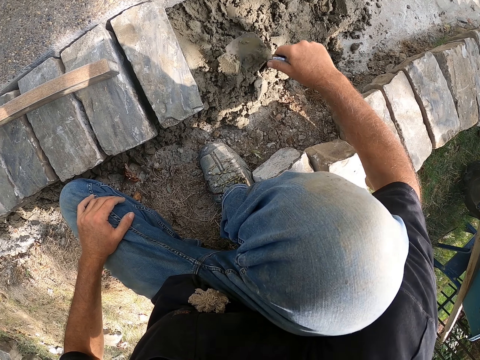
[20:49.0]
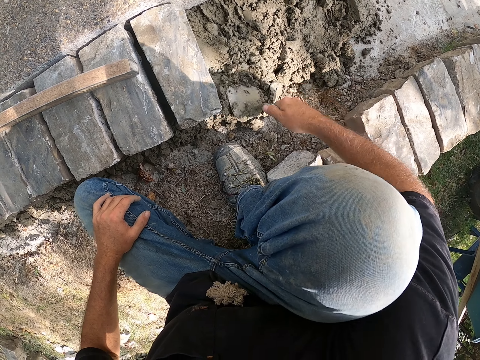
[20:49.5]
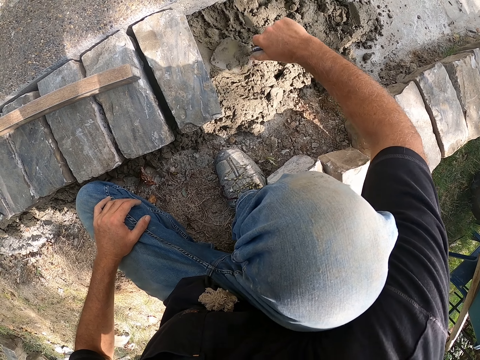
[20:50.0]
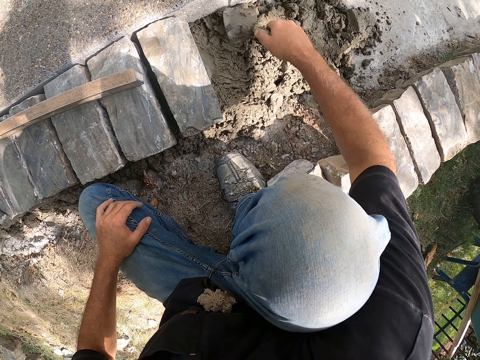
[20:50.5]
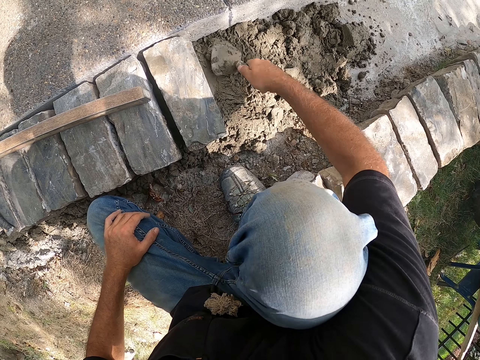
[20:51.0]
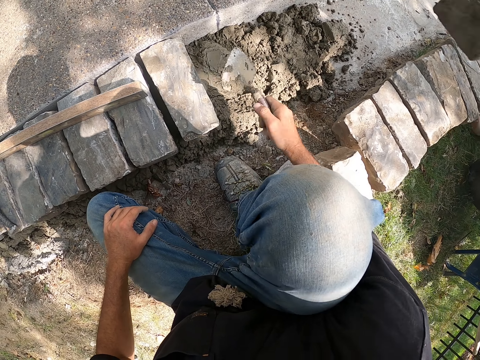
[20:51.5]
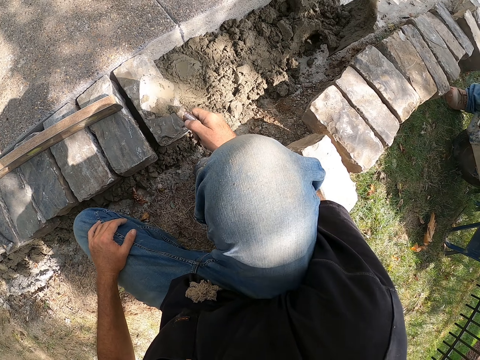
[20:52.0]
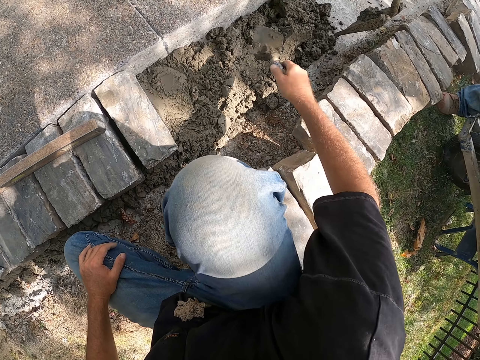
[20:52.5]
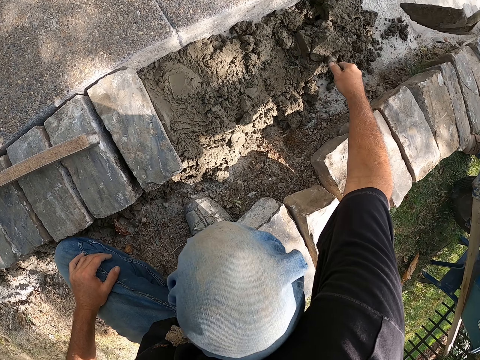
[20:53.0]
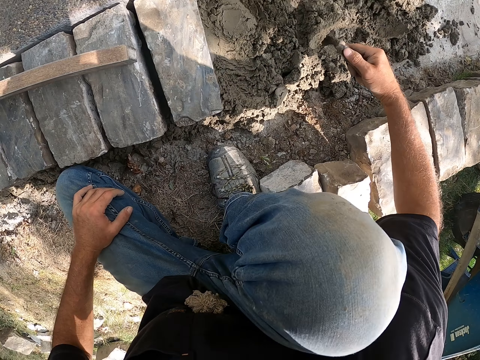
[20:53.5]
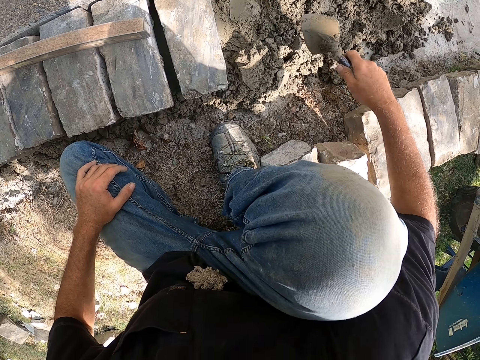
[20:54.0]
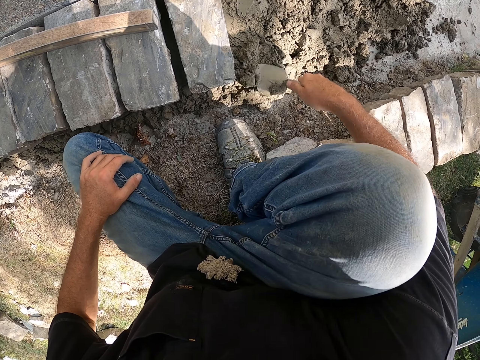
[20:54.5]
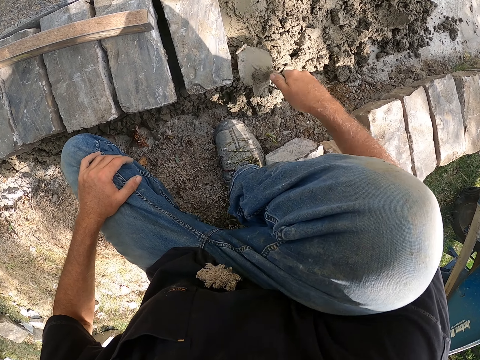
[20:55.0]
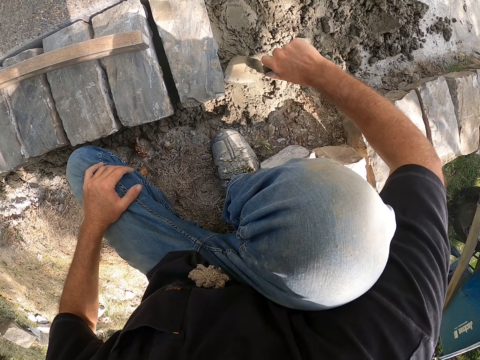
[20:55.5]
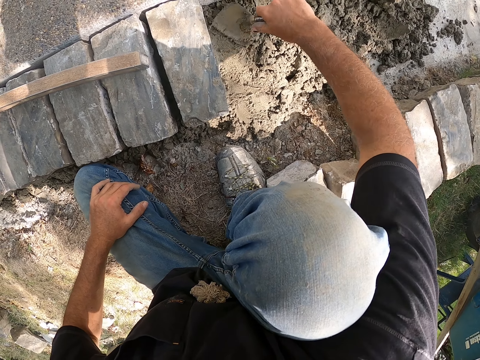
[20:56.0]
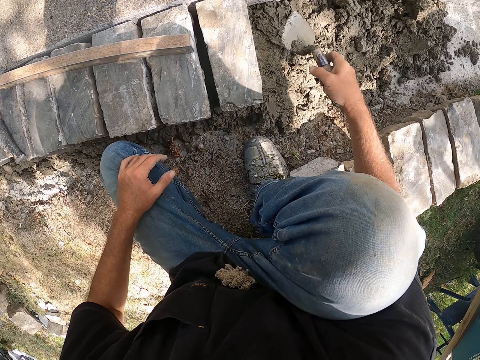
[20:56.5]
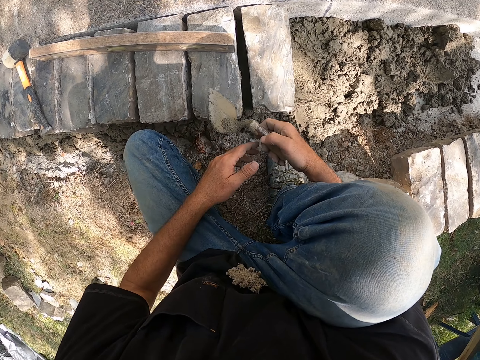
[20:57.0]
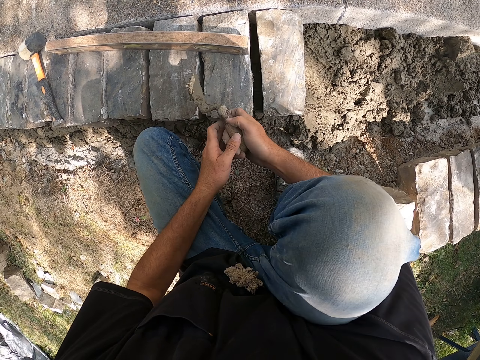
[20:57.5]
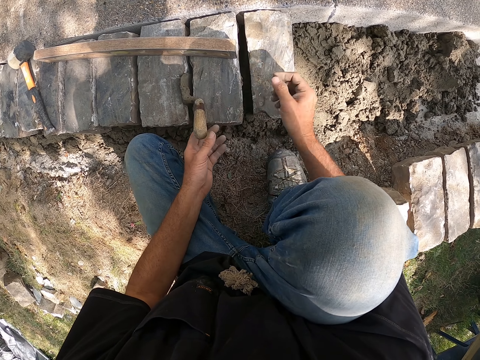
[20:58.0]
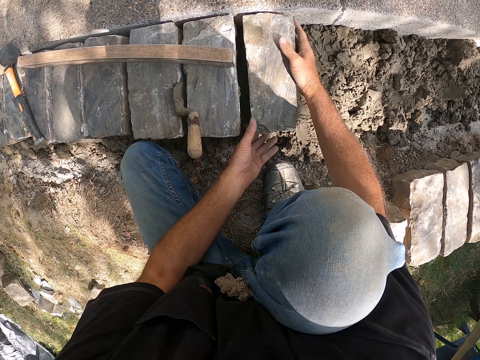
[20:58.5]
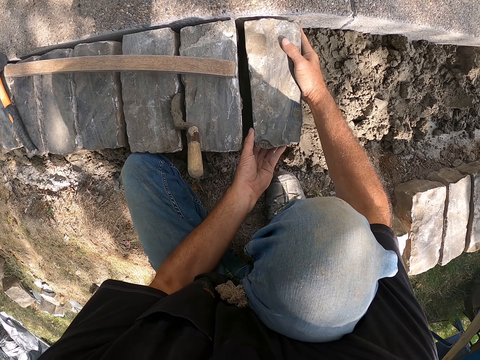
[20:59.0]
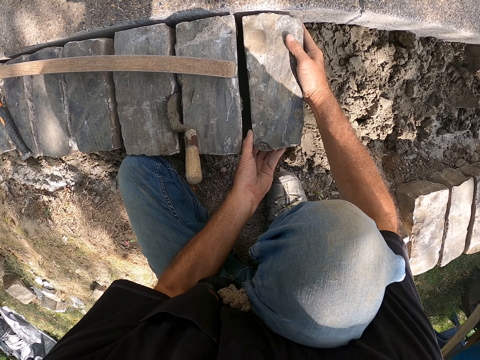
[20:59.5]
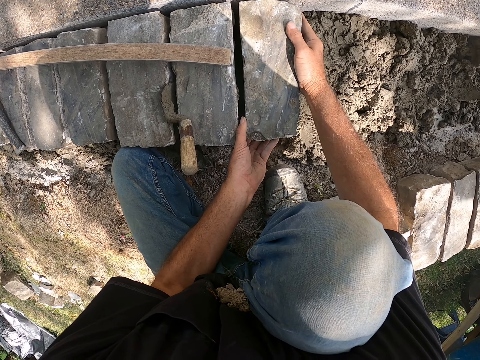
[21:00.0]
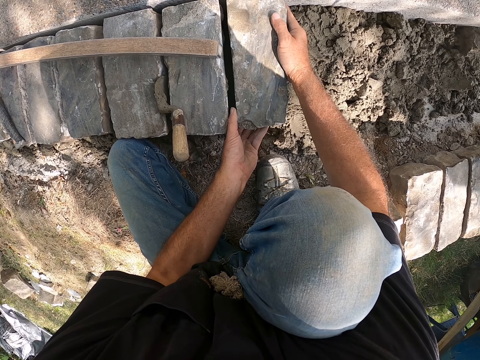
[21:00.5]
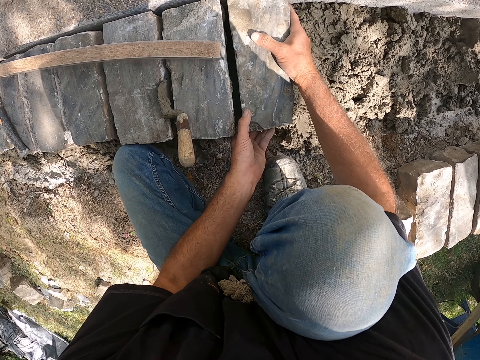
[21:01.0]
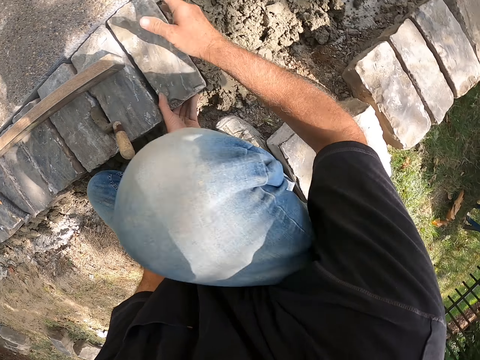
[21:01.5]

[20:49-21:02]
A man walks around a construction site. The man pours cement on the ground. The camera wearer mixes the cement on the ground with a trowel. They put down the trowel. They adjust a block on the ground.

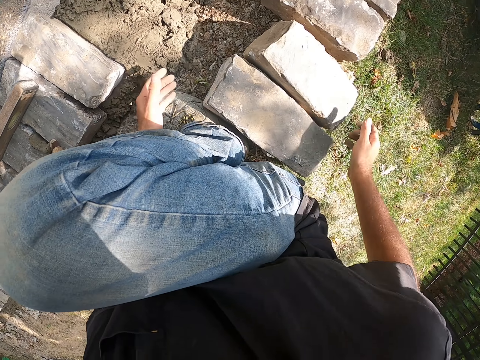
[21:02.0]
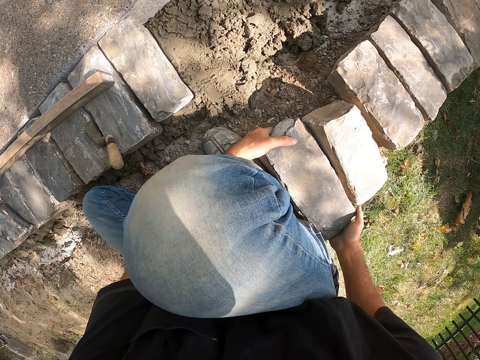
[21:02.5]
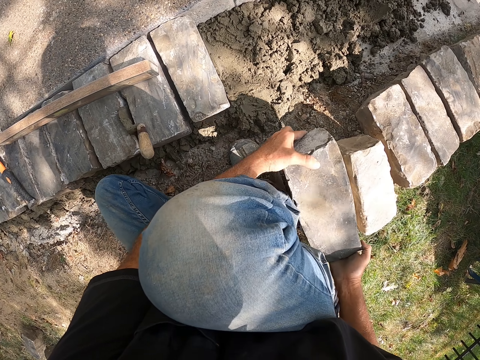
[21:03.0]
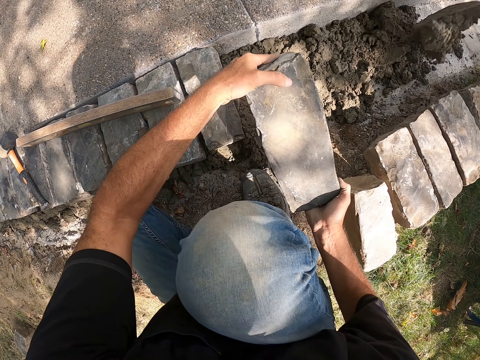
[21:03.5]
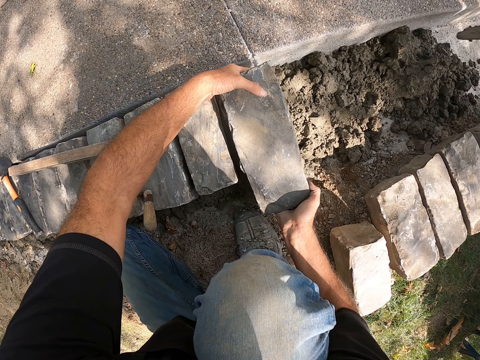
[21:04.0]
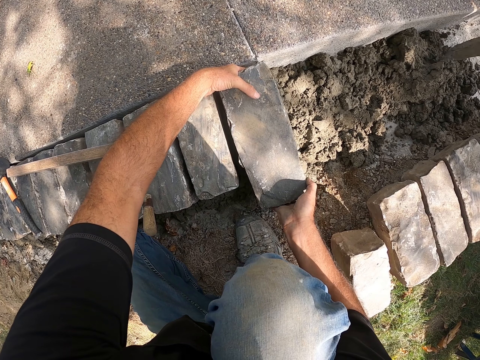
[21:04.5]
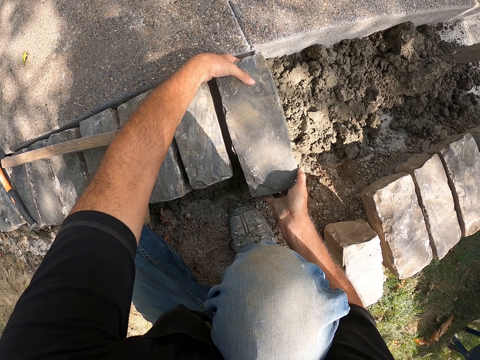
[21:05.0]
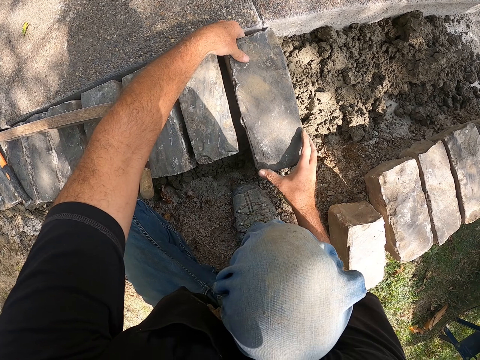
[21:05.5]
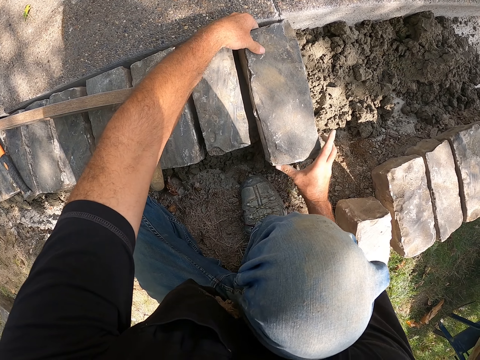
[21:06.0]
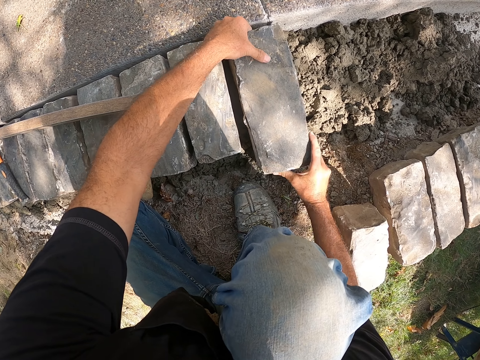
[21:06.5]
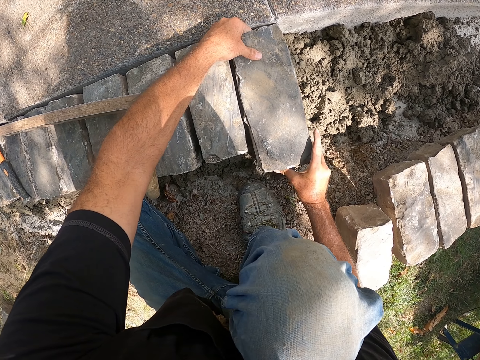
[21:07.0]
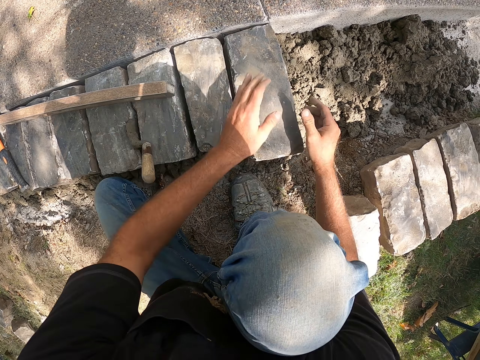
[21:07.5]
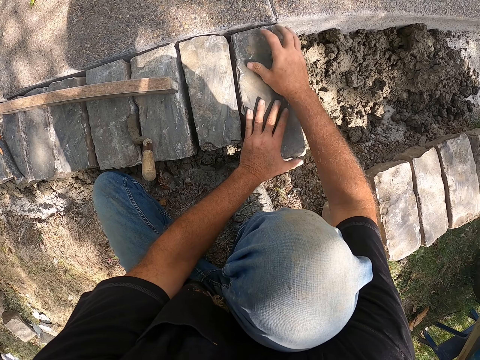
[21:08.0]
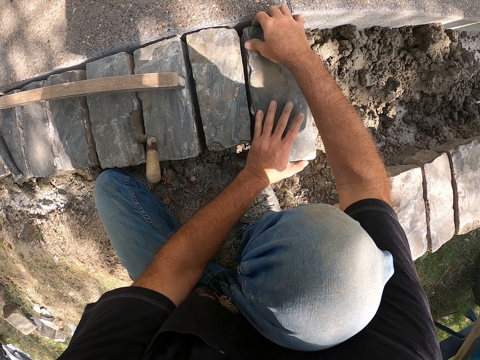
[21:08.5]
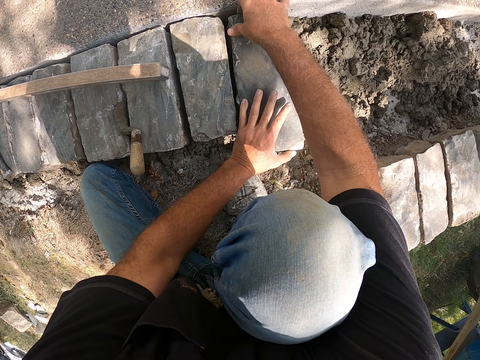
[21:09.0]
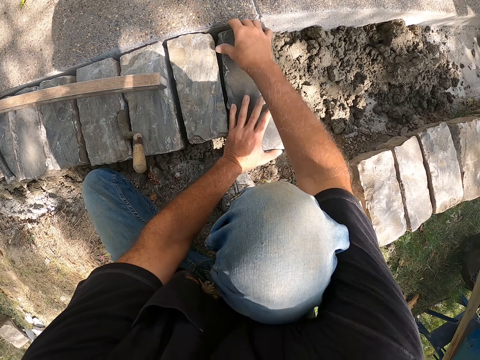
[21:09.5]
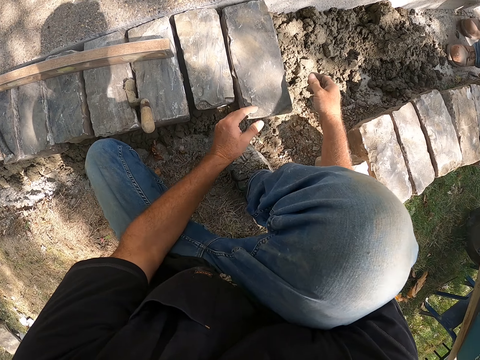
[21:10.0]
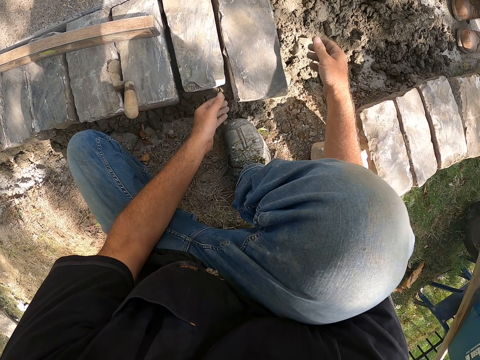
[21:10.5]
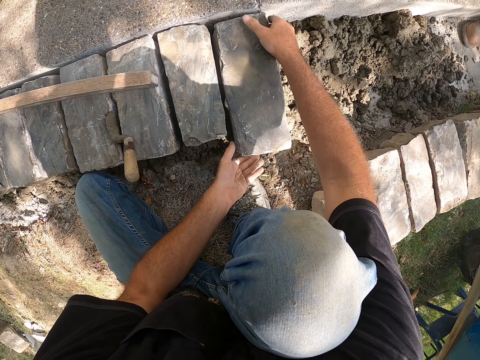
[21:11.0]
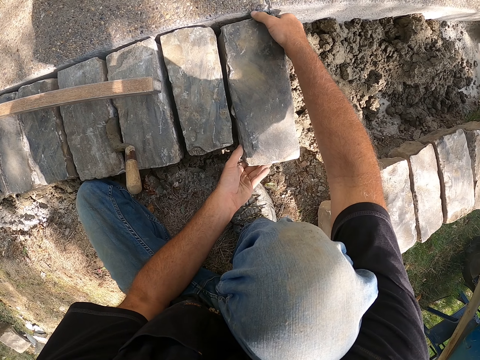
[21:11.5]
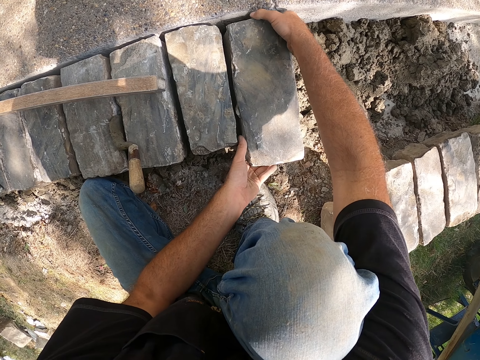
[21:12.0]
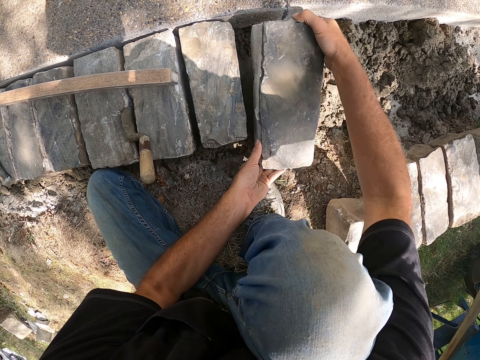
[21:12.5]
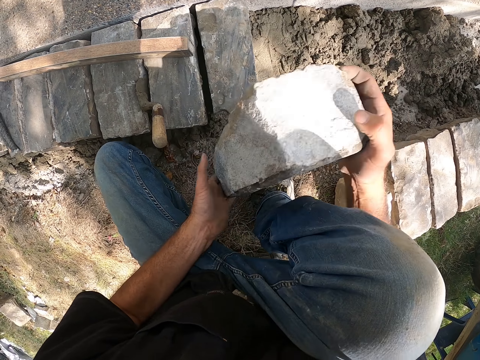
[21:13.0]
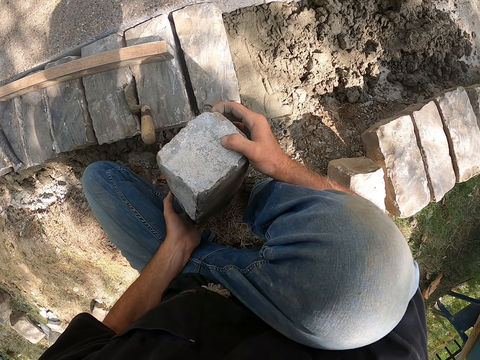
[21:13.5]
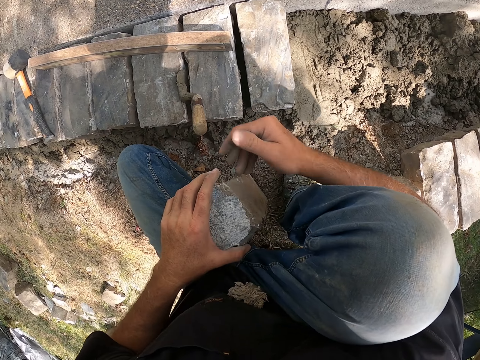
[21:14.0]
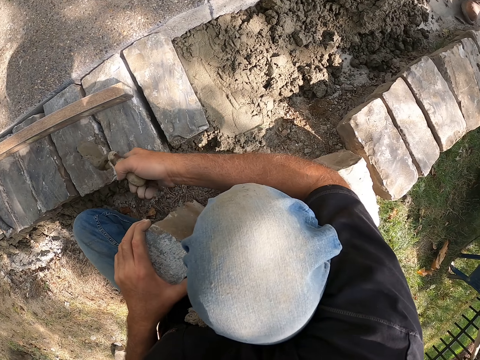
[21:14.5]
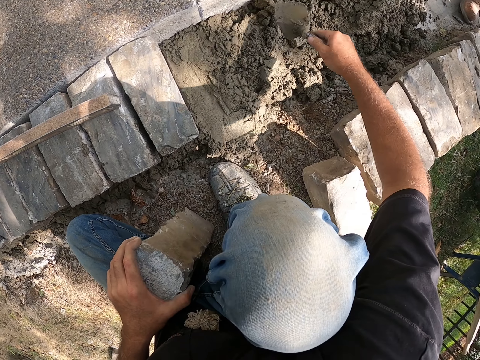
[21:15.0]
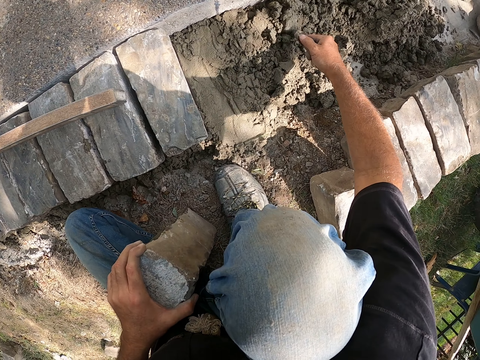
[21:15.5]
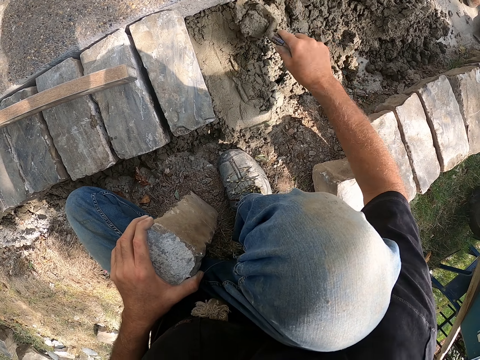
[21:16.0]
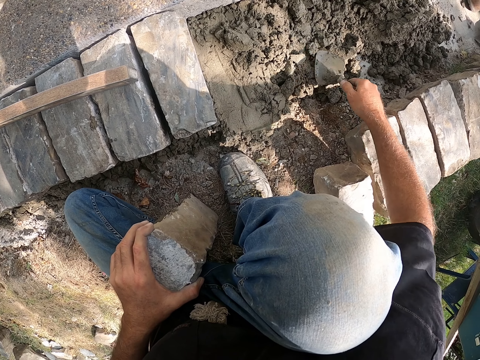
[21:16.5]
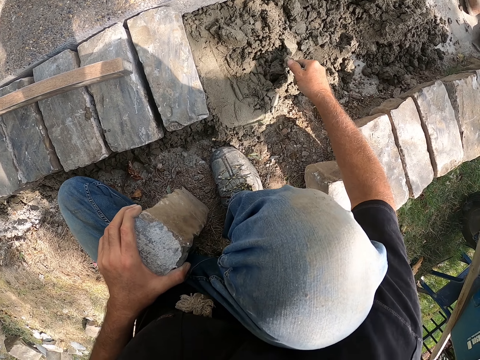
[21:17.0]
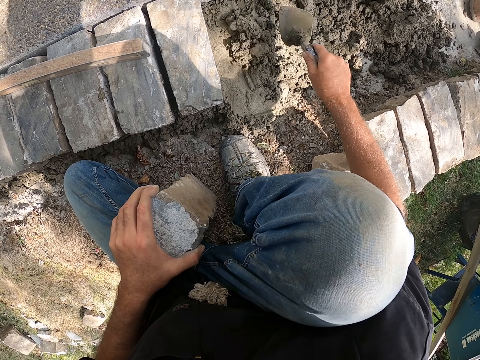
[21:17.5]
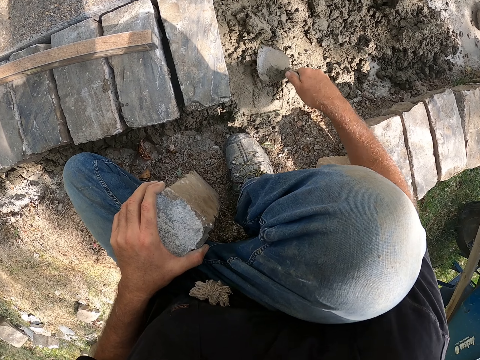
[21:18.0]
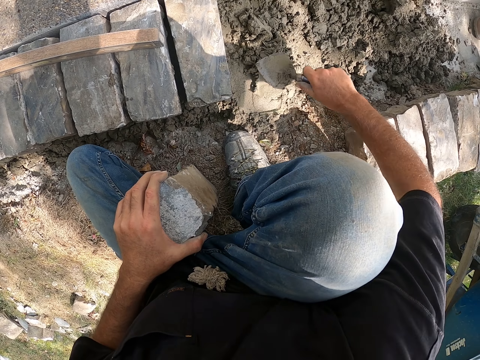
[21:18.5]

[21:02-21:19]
The camera wearer picks up a block from the ground. They put the block stone on the concrete. They adjust the block on the ground. A man walks around a construction site. The camera wearer picks up a block from the ground. They pick up a trowel. They mix cement on the ground well.
